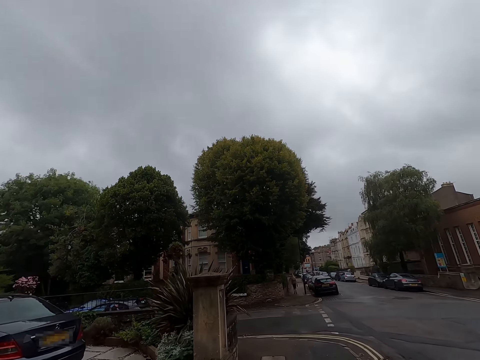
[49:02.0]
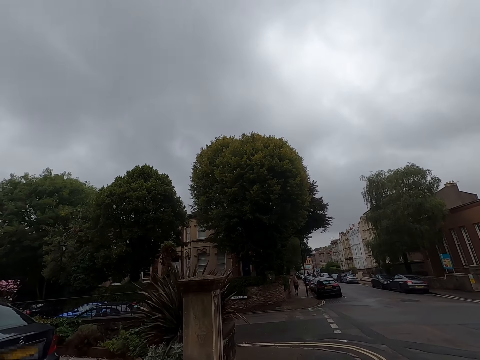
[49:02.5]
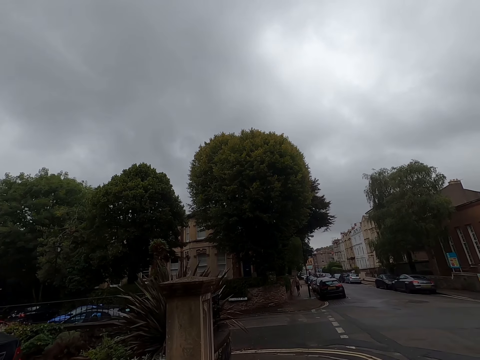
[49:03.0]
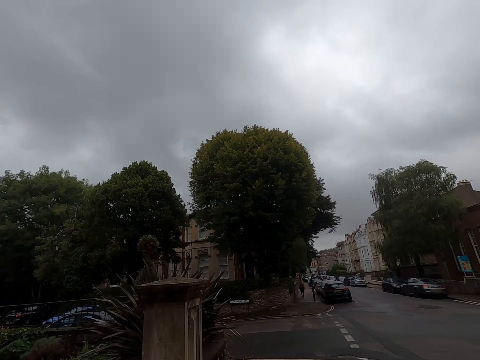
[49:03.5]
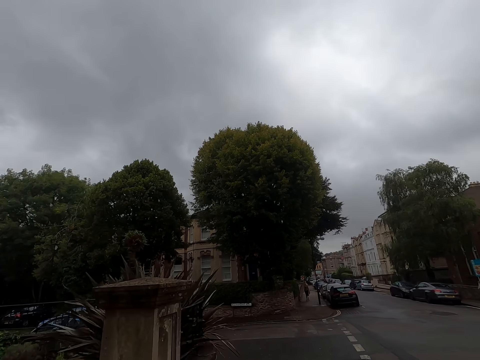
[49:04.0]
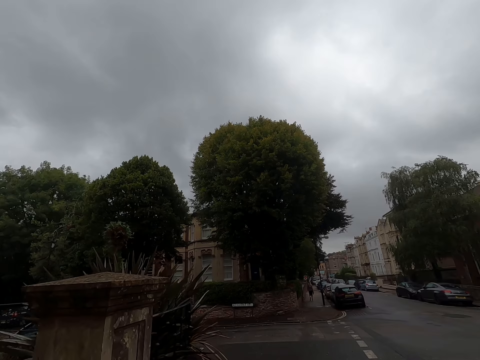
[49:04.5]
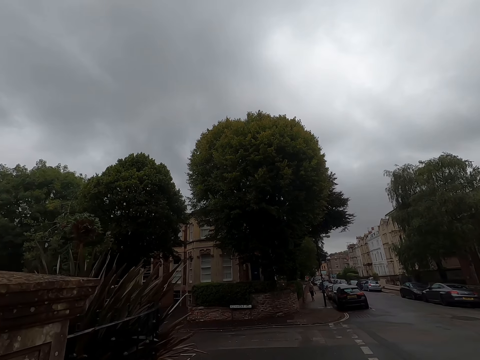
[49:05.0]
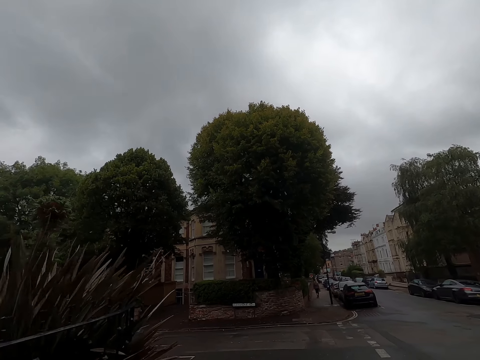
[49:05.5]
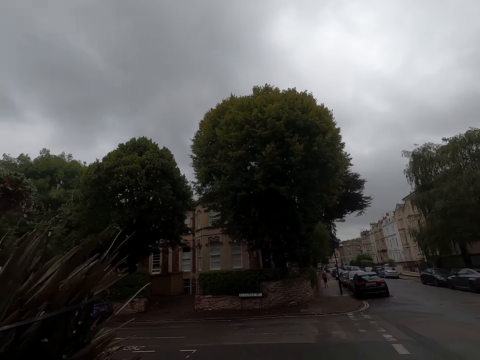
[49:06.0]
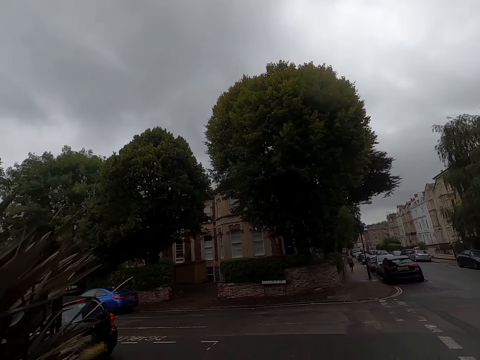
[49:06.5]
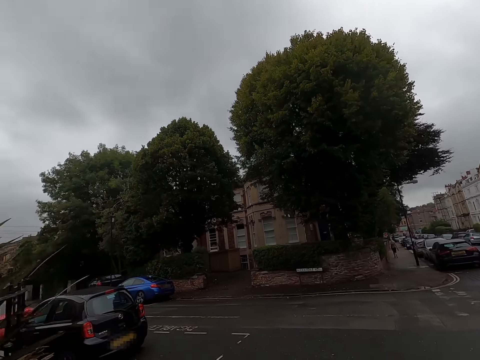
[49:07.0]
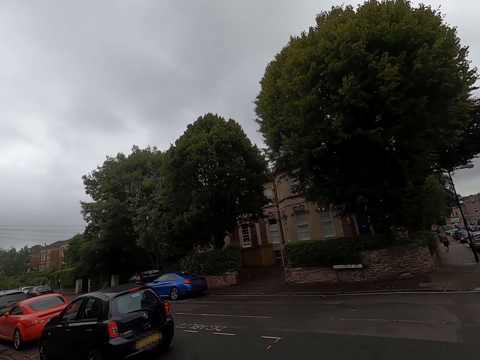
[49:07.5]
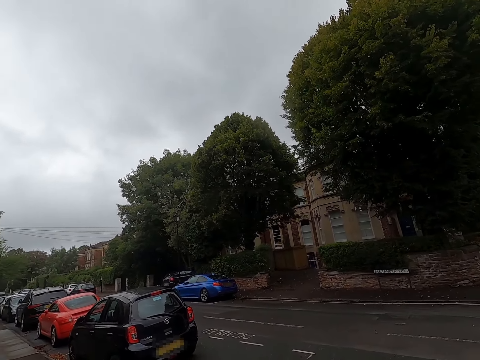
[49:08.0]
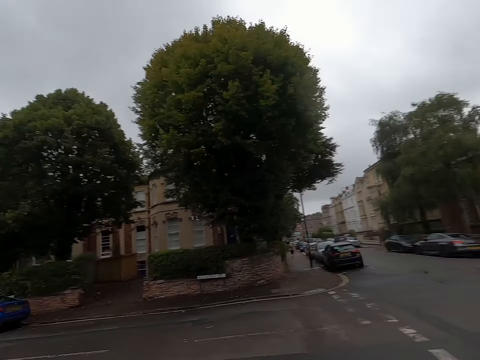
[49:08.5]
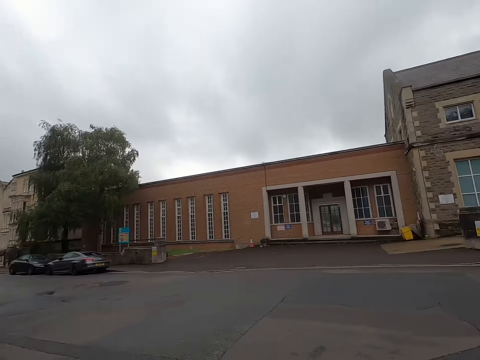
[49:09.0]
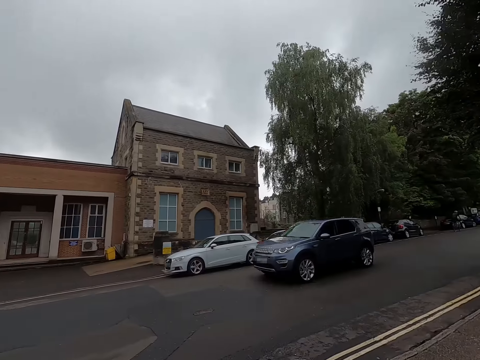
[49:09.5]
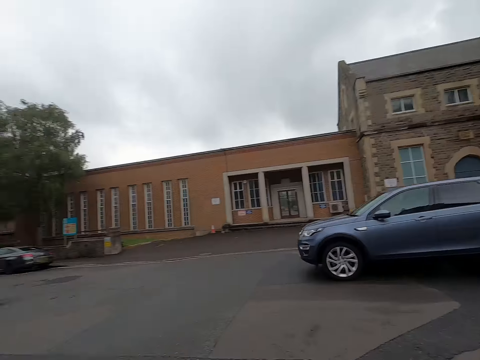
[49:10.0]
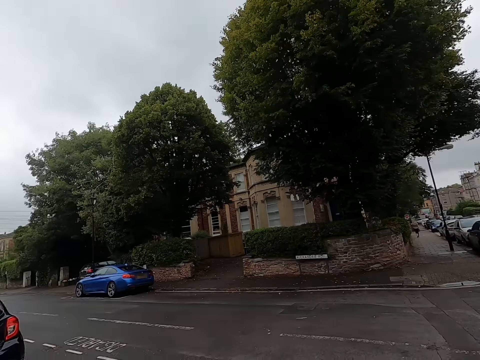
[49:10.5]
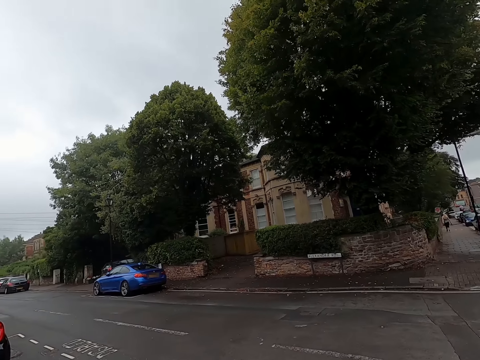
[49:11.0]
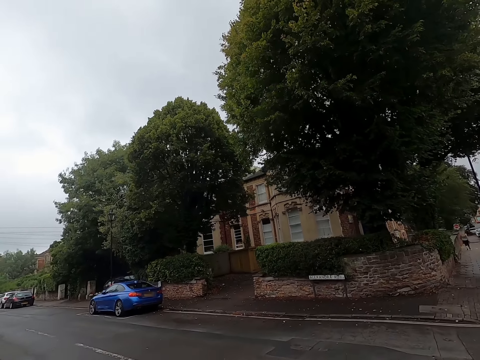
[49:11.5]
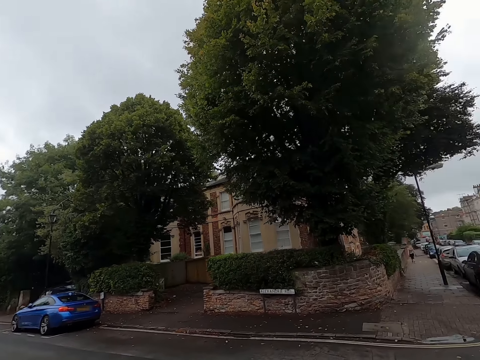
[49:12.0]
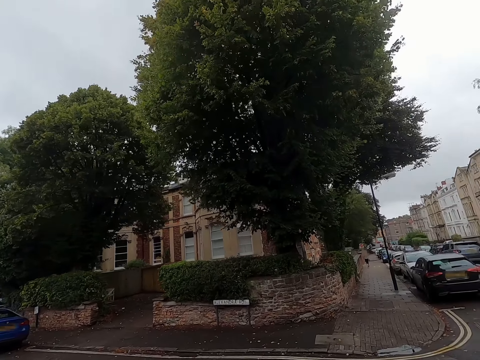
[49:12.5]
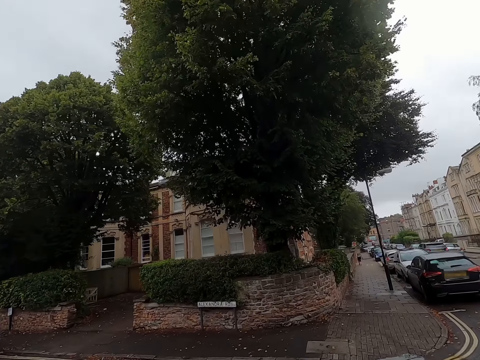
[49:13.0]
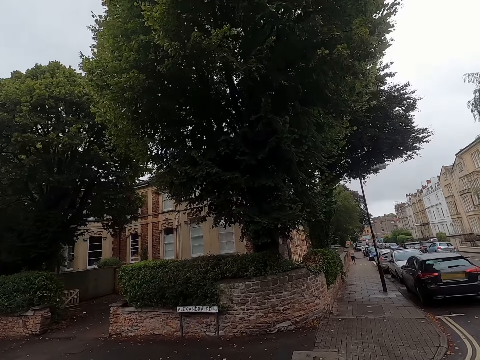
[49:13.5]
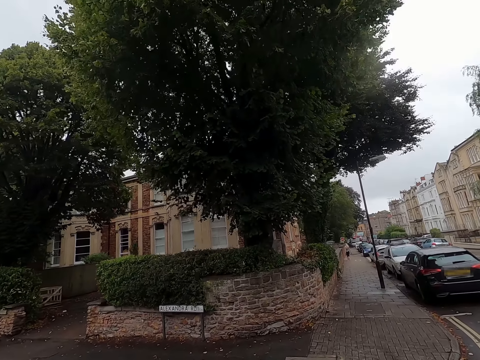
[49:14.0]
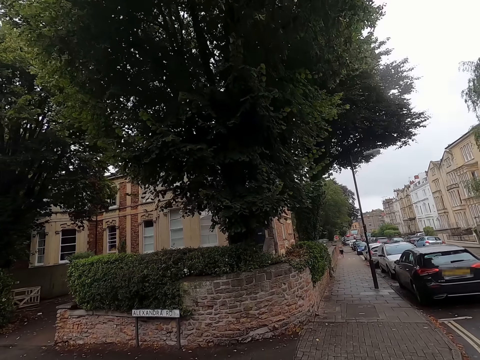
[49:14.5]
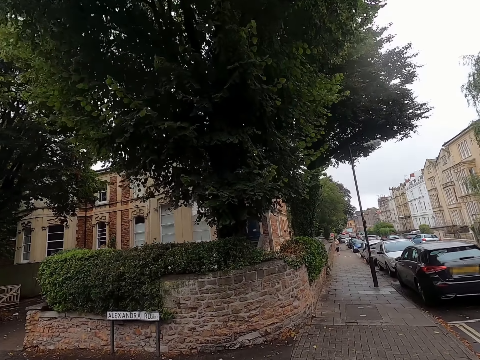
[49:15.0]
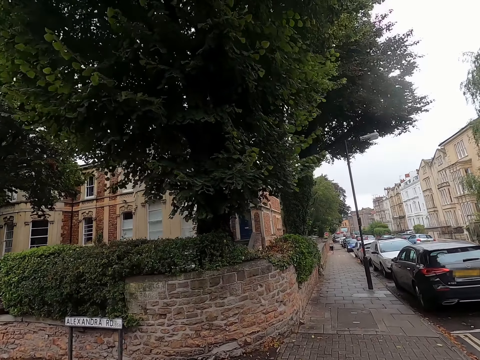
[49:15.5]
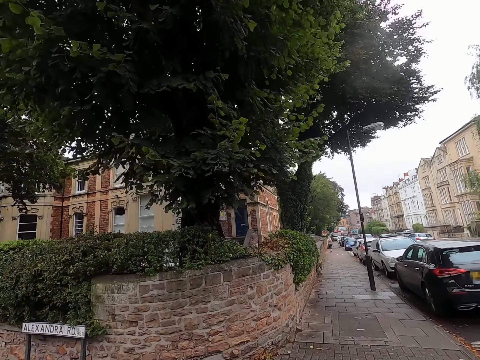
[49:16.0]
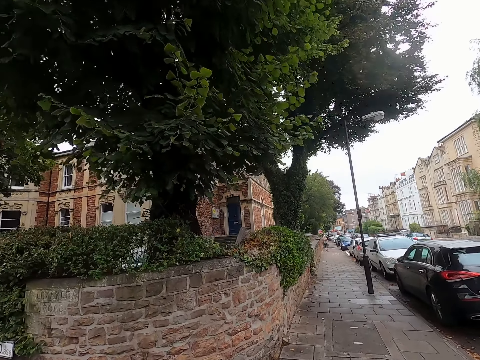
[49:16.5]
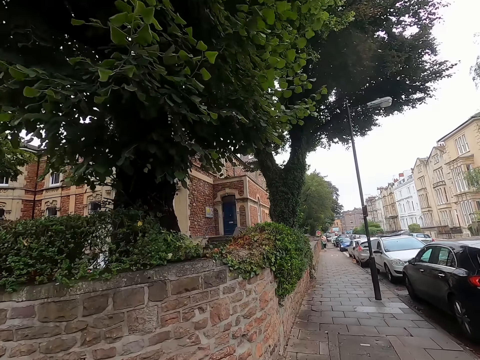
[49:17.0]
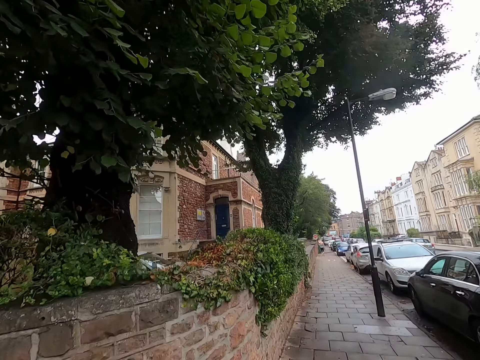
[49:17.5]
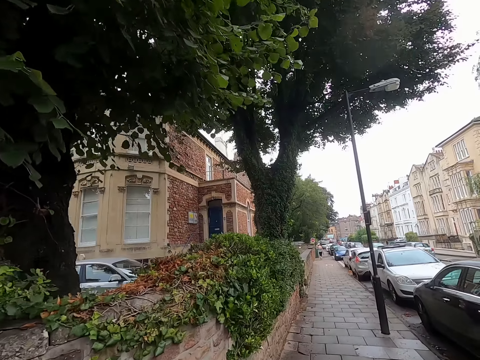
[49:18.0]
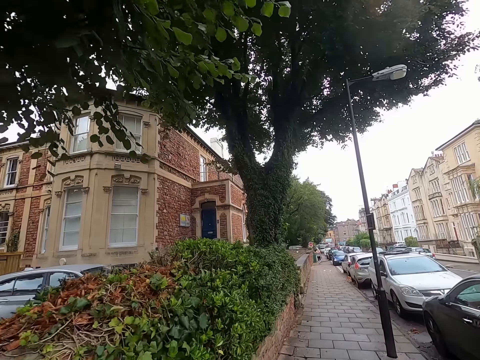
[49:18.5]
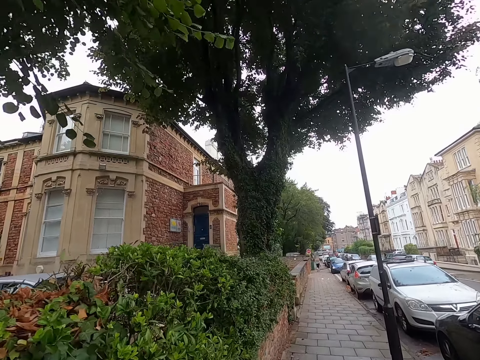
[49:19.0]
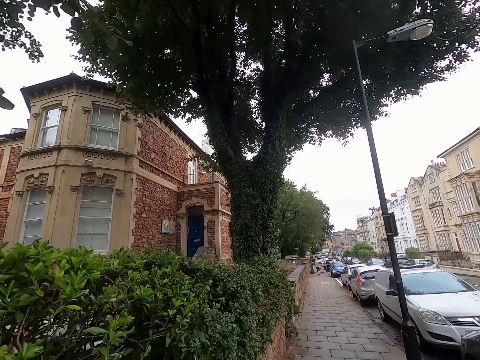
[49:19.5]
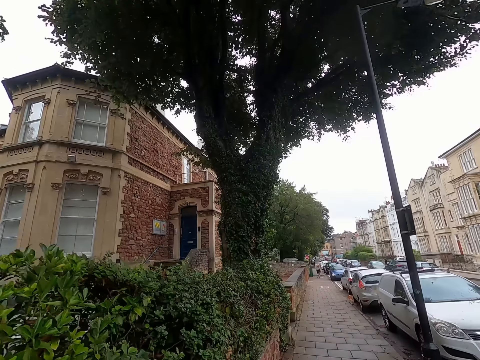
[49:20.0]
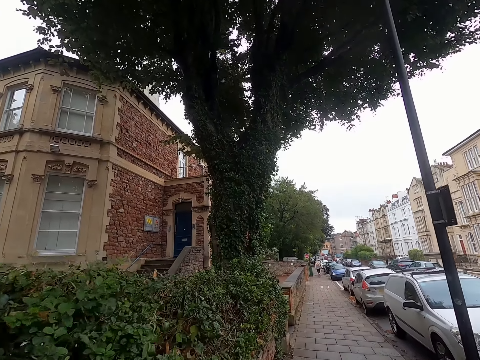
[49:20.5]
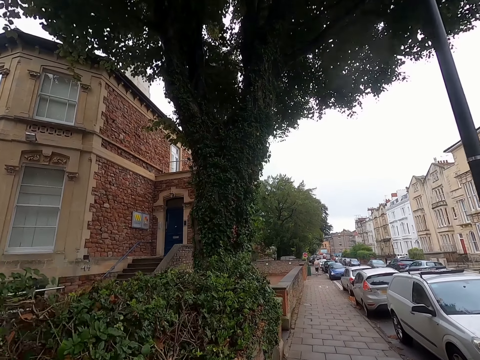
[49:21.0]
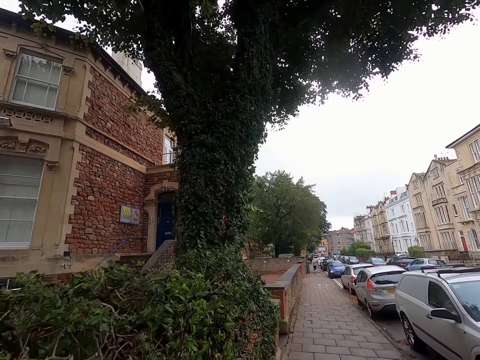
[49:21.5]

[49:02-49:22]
The camera wearer turns right then left. A blue car drives past the camera wearer. The camera wearer crosses the road. They walk on the side of the road.

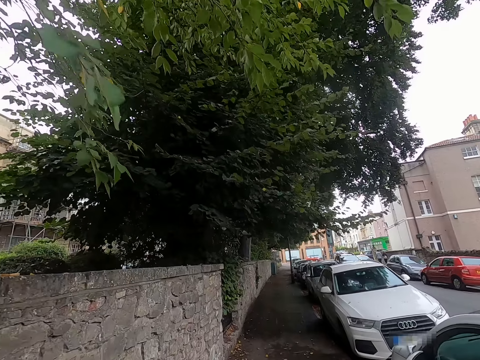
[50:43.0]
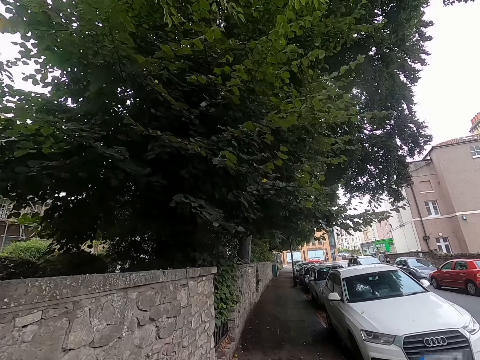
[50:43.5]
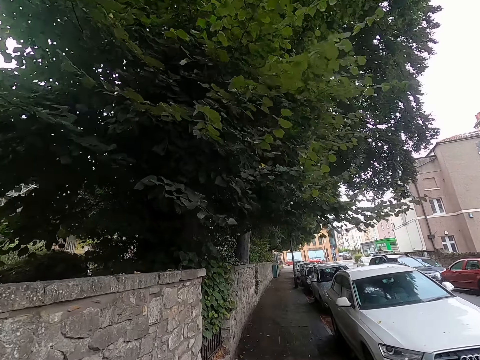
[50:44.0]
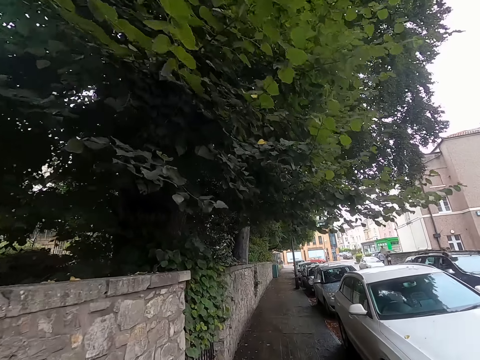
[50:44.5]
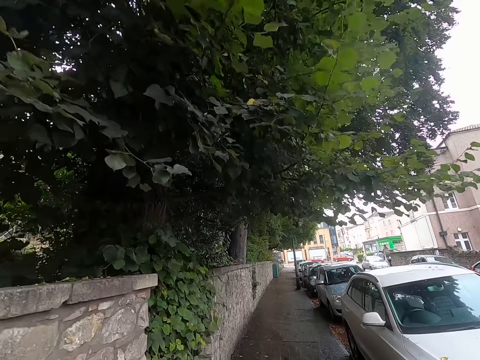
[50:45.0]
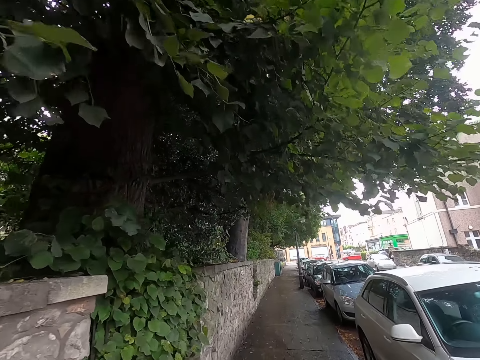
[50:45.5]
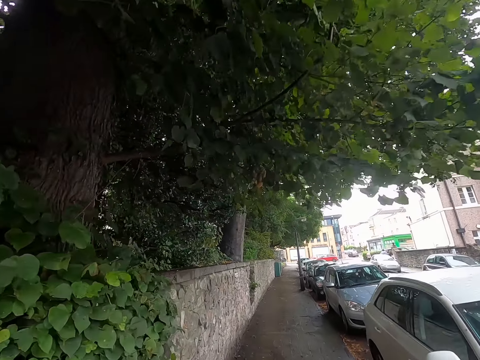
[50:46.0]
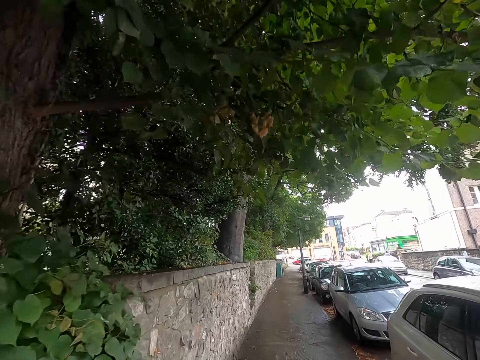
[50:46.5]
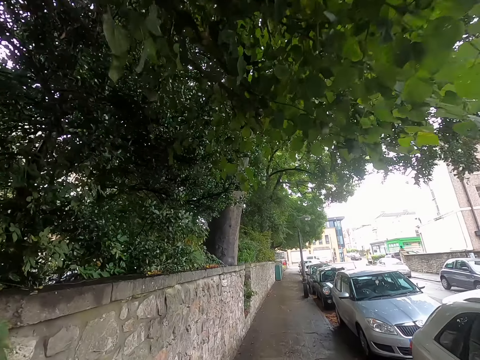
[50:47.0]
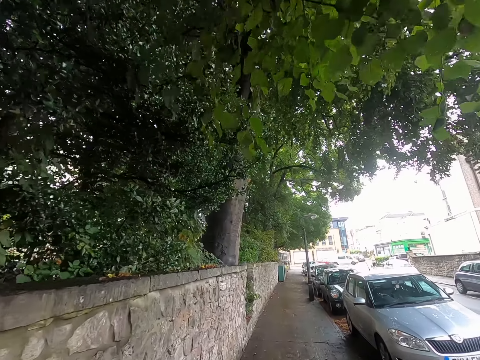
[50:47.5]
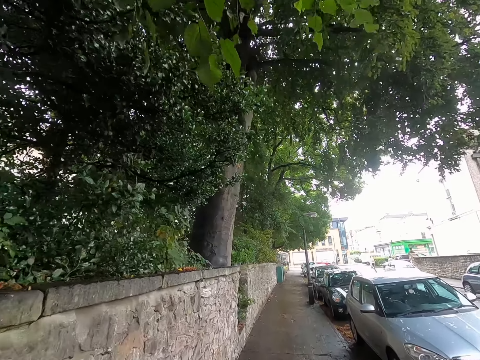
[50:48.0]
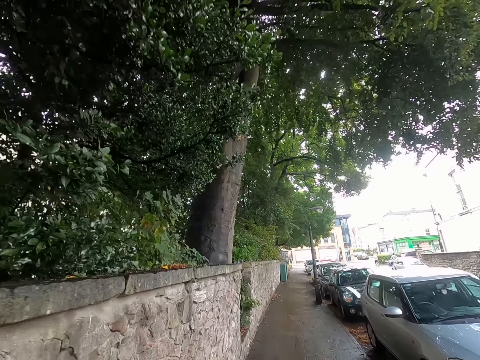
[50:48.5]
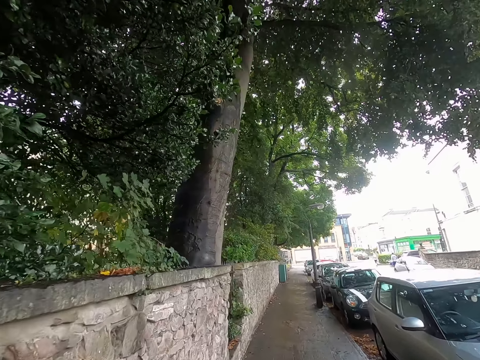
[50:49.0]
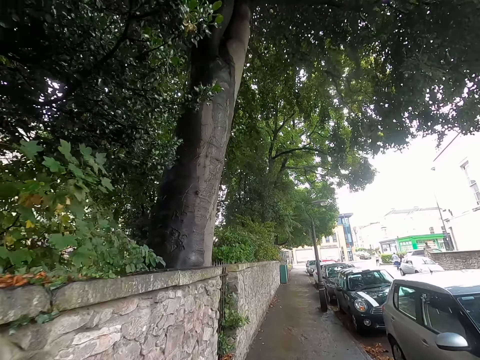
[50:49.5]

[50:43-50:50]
A black car drives past the camera wearer.
